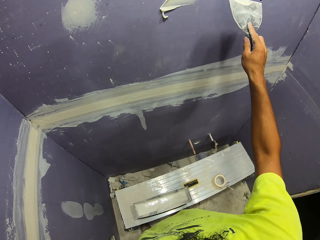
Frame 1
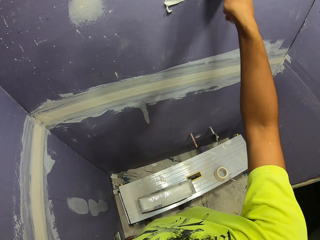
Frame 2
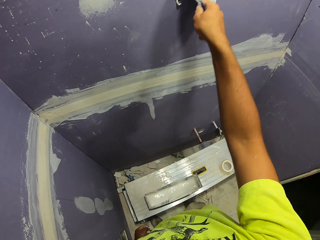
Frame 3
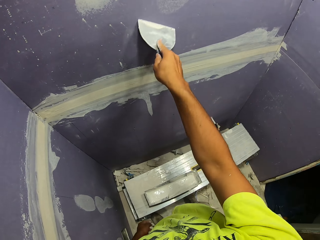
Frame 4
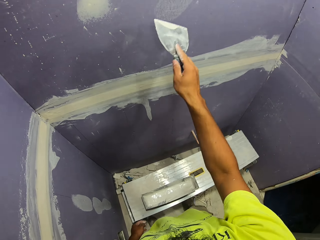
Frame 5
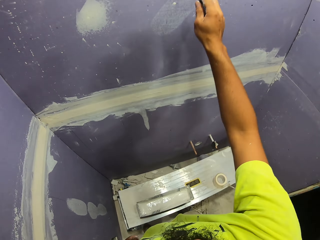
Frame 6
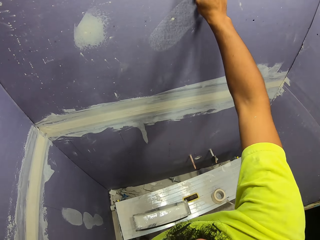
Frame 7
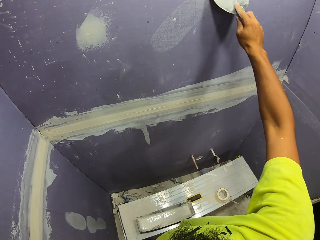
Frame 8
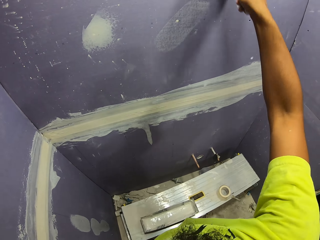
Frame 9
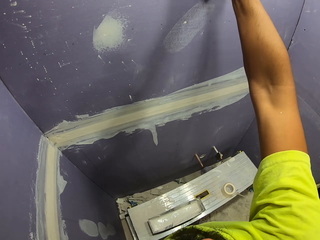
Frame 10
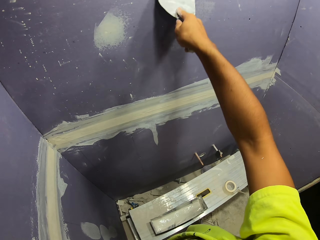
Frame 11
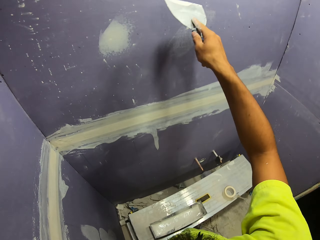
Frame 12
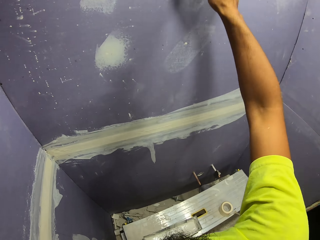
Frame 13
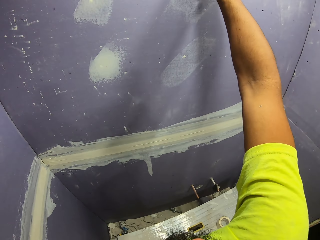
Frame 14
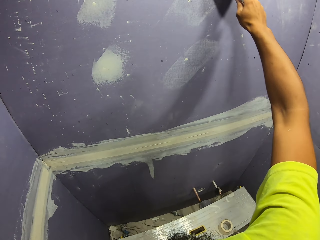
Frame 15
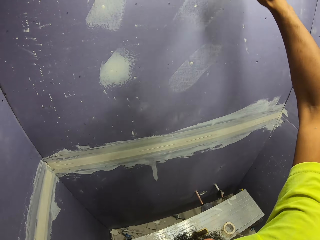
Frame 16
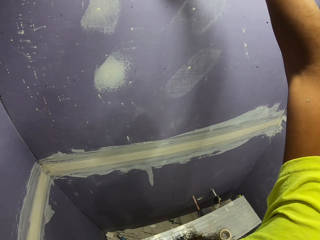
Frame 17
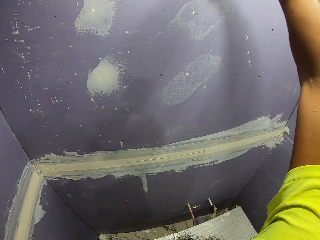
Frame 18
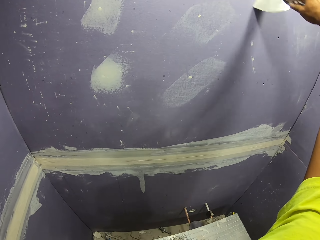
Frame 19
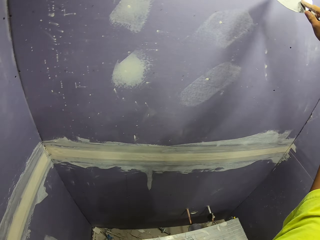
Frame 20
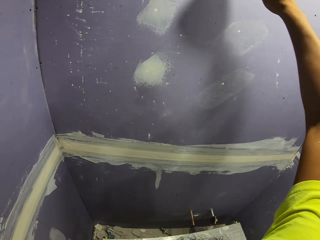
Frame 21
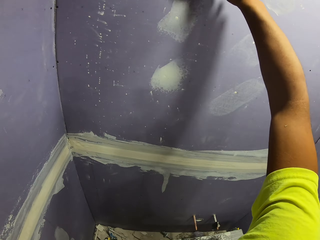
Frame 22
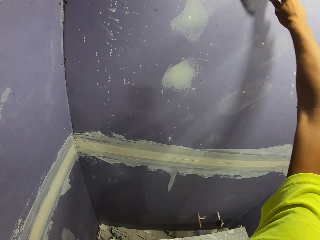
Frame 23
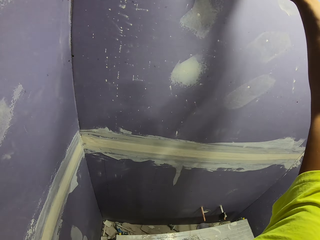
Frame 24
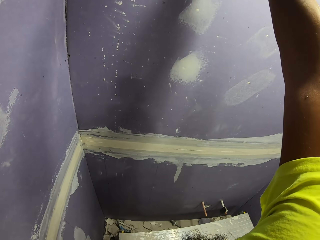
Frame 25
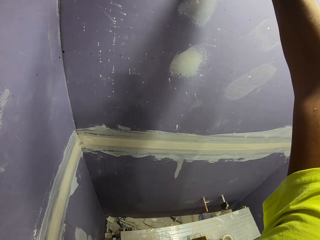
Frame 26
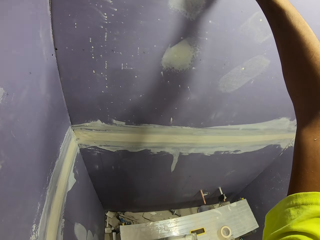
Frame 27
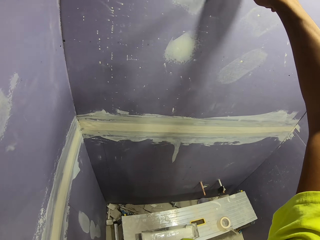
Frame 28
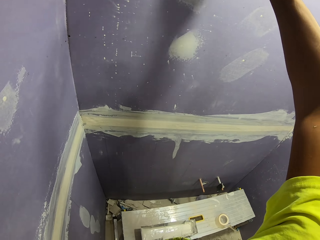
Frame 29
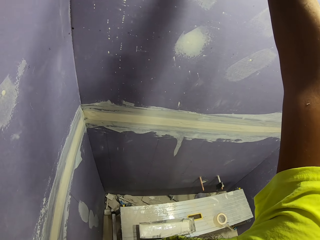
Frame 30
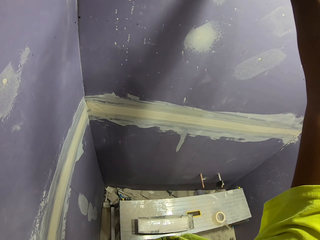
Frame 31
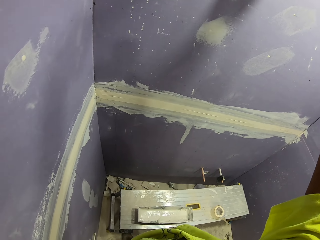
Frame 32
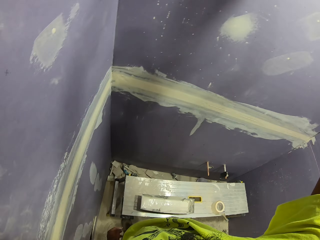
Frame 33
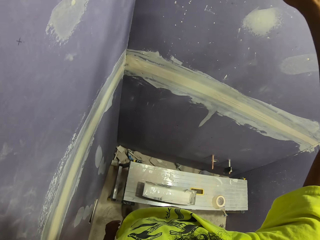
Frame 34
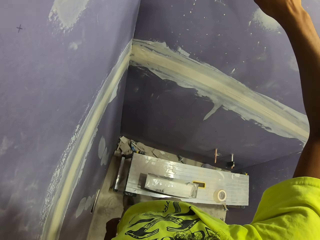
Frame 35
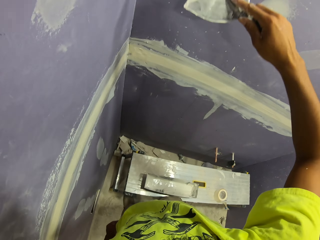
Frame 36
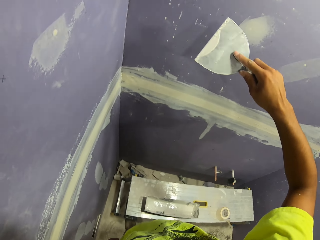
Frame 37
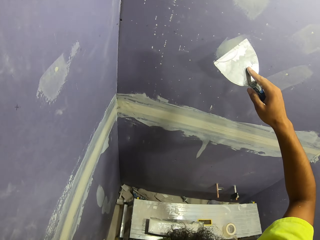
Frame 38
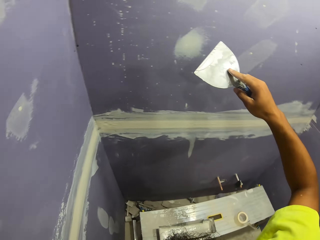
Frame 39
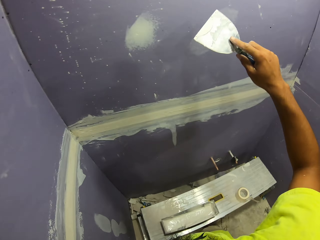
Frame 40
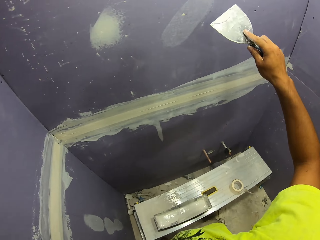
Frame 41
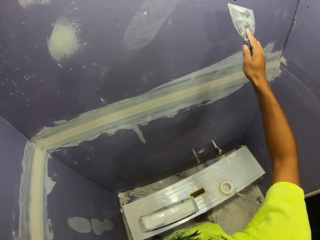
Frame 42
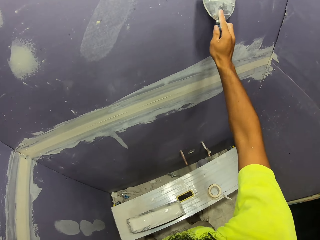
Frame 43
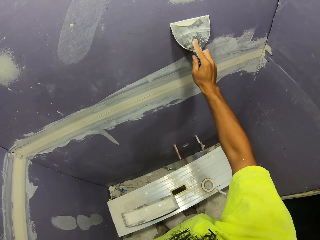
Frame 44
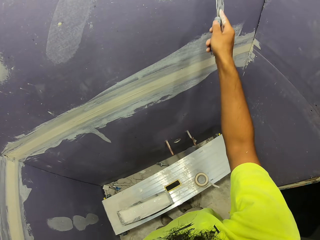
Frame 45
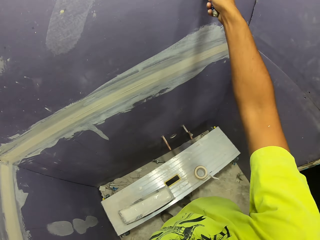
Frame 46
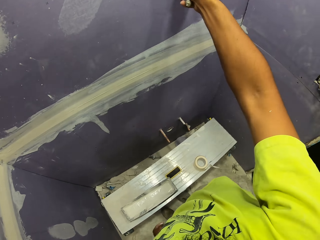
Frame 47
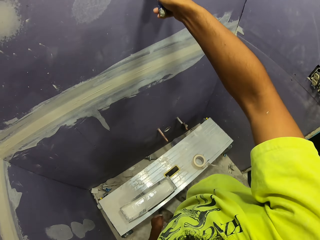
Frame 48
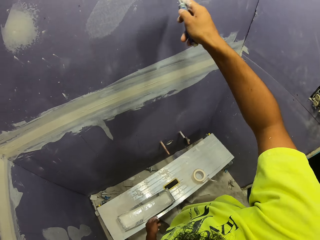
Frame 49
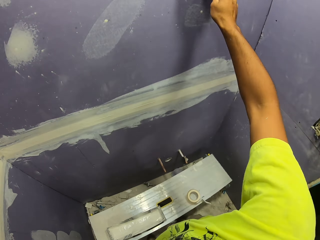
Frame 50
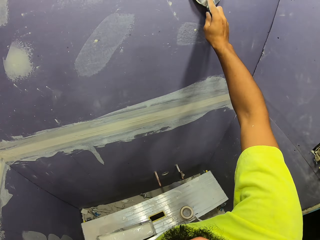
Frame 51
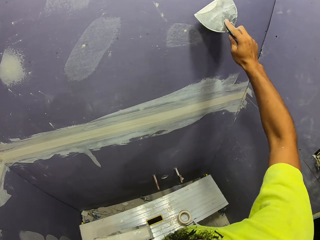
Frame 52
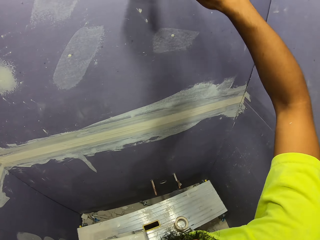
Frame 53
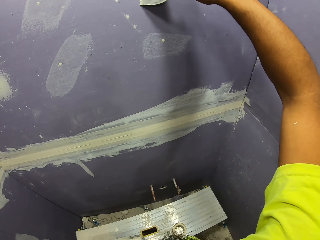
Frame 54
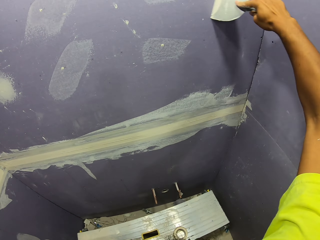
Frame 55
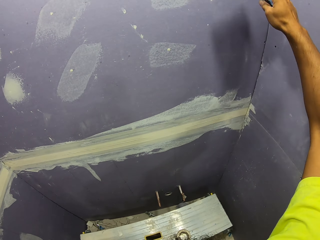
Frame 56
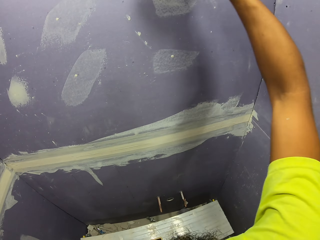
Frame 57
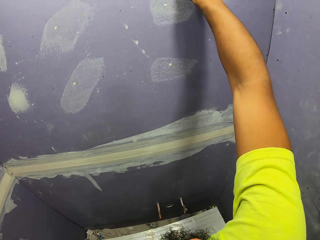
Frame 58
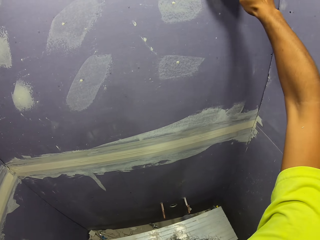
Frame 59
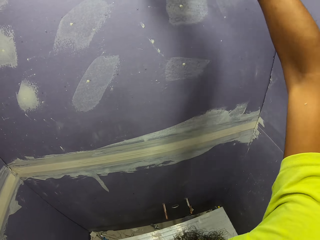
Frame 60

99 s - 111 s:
The camera wearer applies paint or filler and scrapes off paint on the wall. They apply the filler on the wall.

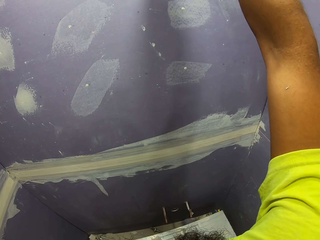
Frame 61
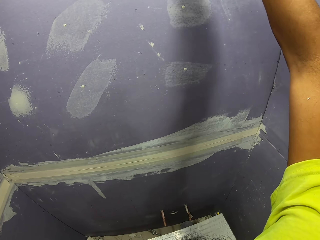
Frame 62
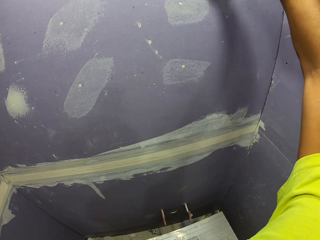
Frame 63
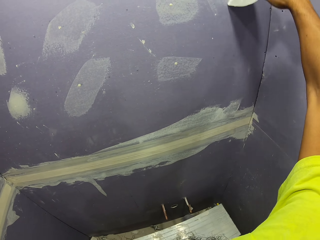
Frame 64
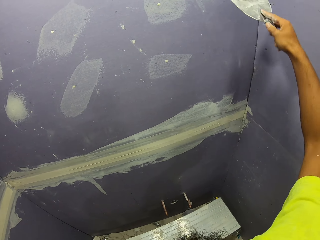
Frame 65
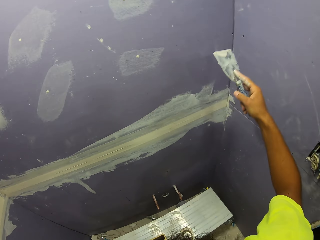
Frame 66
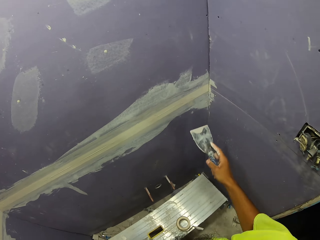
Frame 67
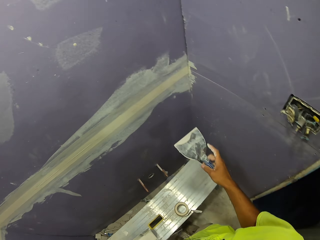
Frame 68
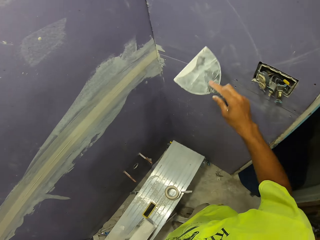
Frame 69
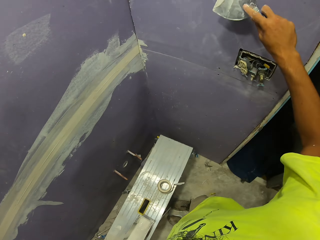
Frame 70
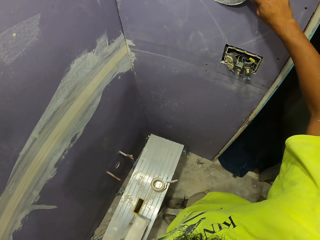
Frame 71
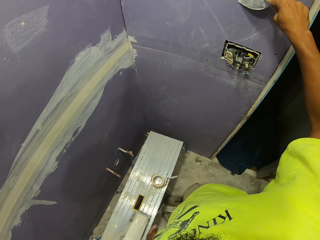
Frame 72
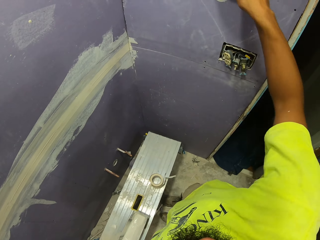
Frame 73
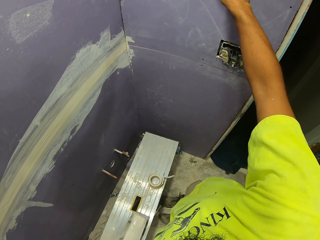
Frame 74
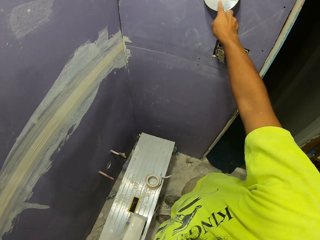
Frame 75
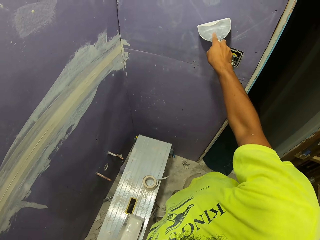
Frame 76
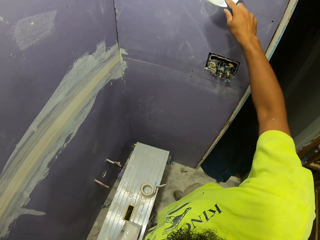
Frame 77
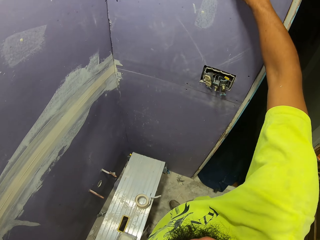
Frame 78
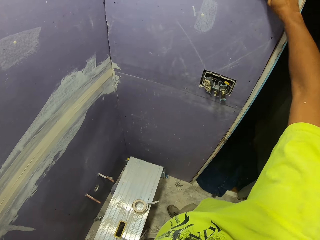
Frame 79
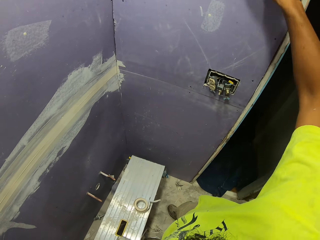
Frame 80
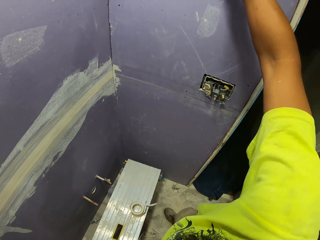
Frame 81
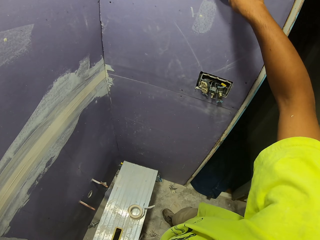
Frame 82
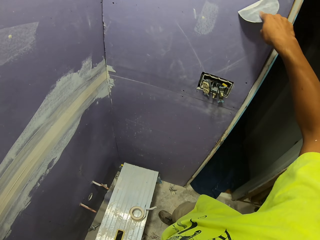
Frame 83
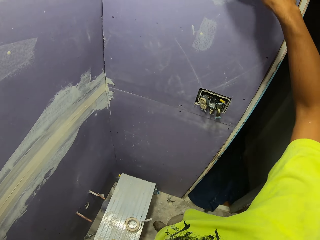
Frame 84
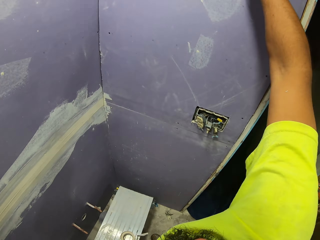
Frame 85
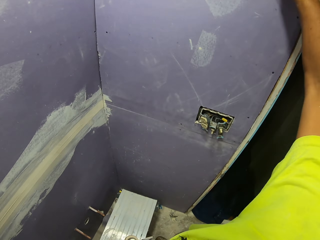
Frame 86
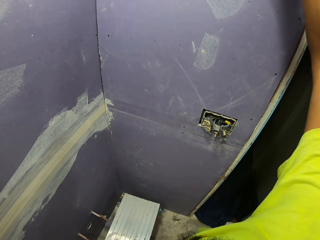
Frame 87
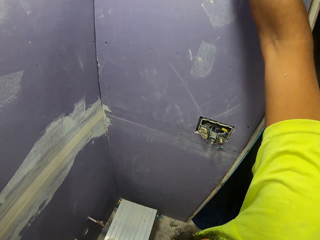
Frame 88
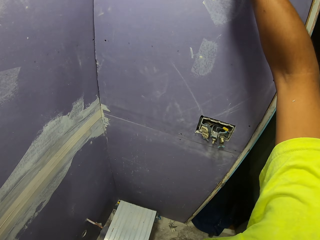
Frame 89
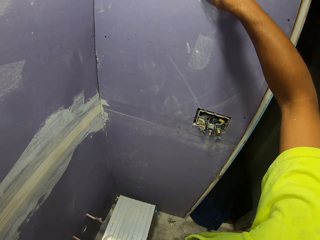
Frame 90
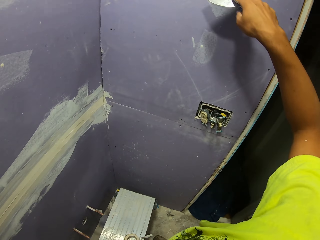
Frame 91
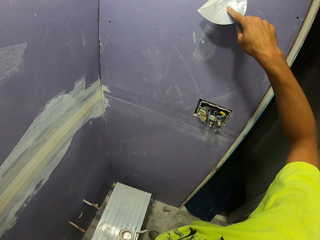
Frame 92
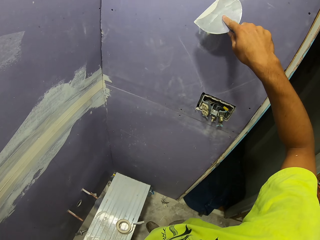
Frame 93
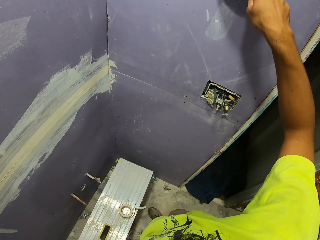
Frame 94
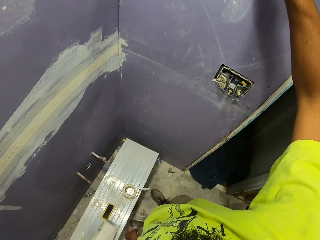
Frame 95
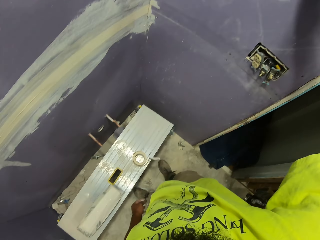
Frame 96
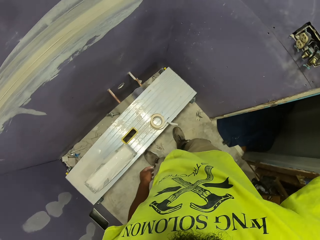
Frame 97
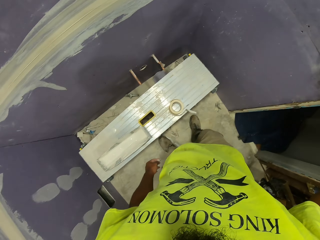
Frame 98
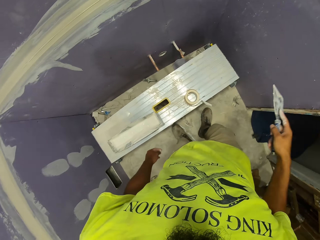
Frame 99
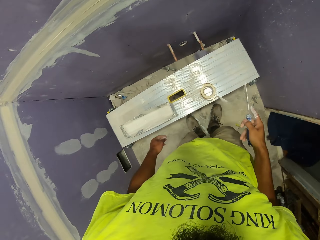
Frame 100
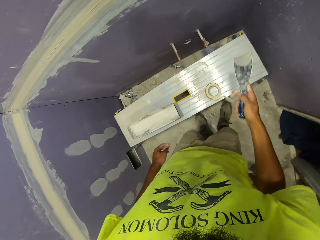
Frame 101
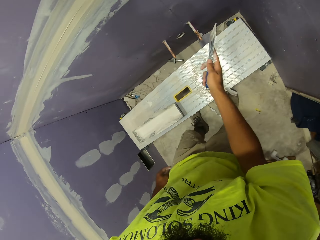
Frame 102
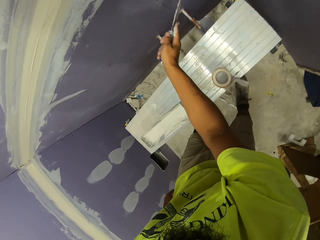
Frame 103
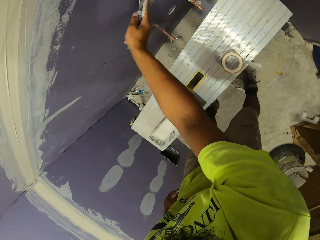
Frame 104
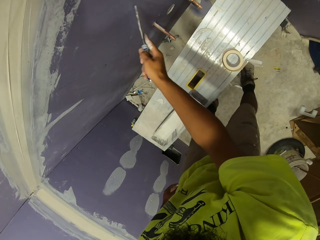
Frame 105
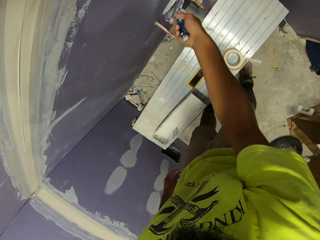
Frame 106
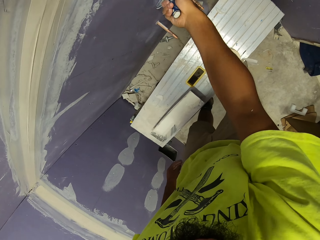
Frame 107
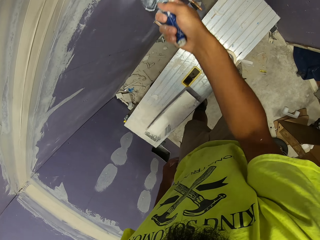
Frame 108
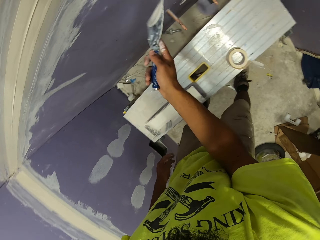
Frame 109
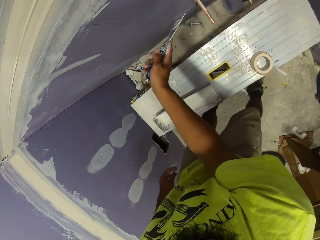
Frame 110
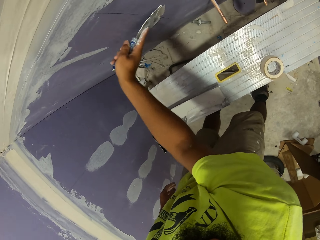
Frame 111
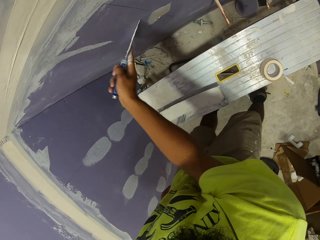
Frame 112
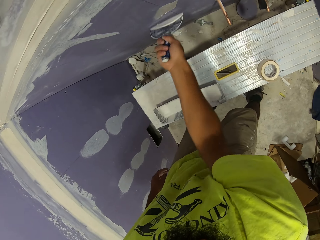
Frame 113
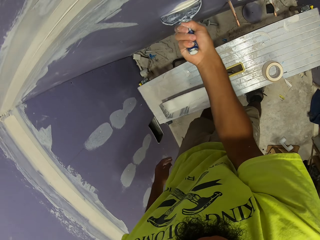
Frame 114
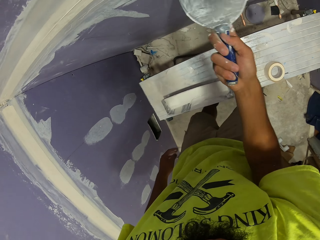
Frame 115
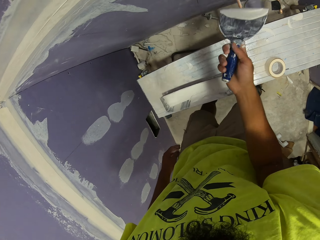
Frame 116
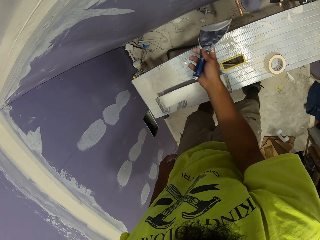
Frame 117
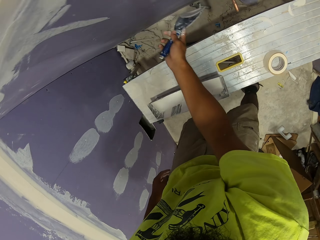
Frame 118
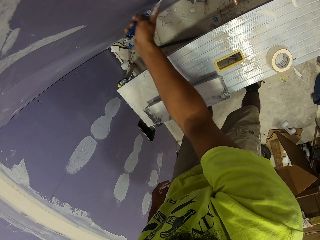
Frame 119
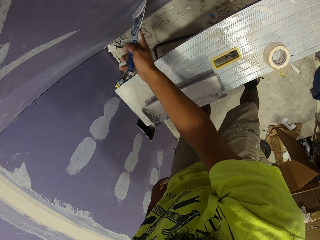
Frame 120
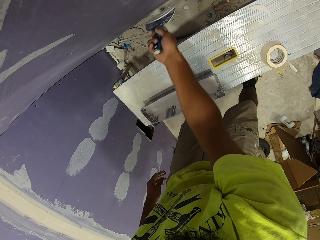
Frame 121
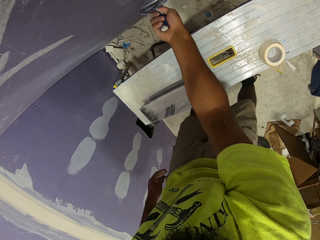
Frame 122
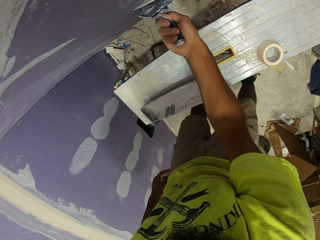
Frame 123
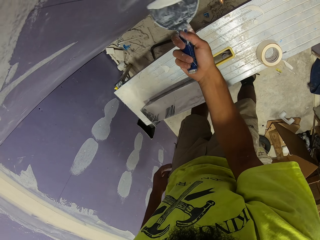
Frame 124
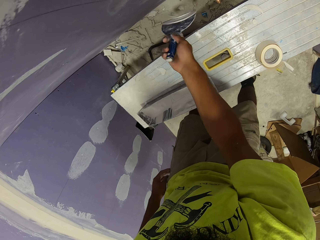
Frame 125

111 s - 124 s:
The camera wearer applies filler on the wall. They apply filler on the wall again.
